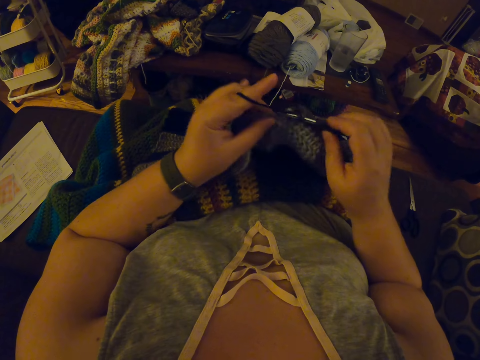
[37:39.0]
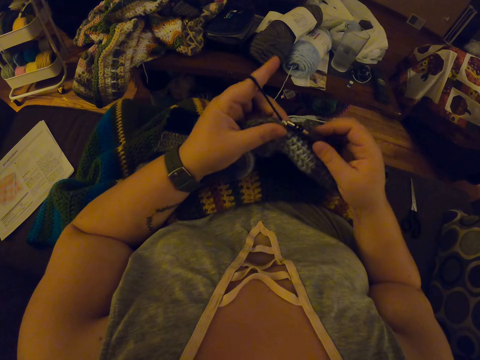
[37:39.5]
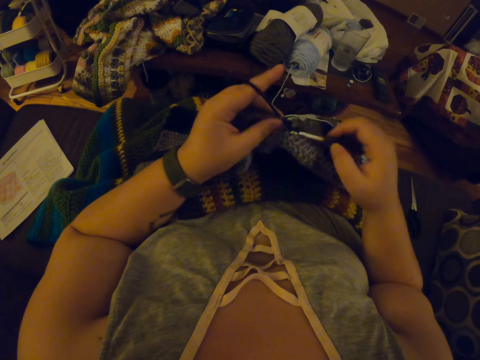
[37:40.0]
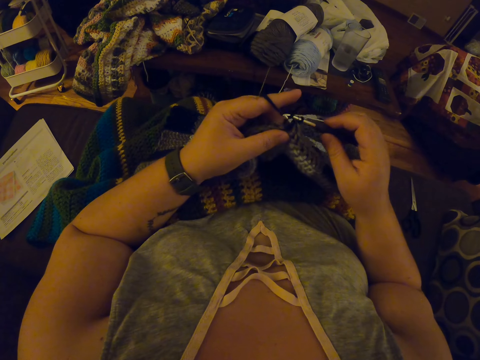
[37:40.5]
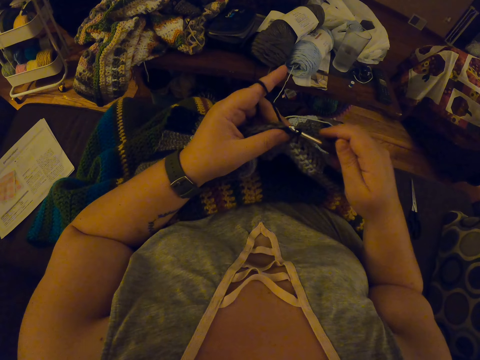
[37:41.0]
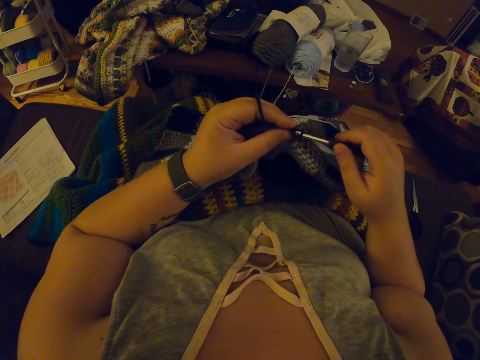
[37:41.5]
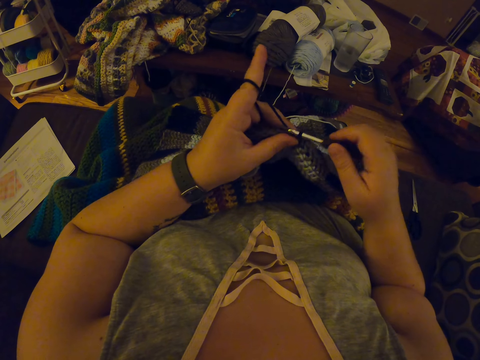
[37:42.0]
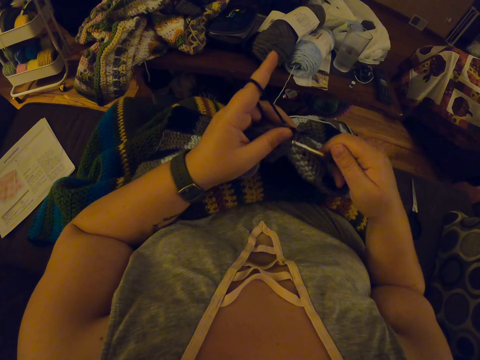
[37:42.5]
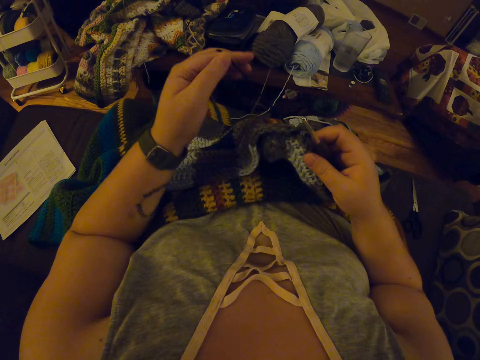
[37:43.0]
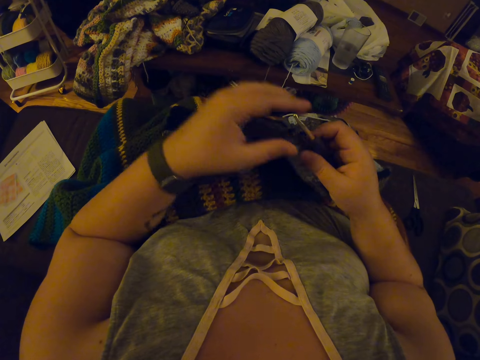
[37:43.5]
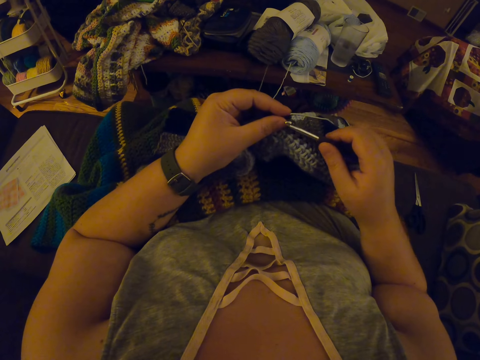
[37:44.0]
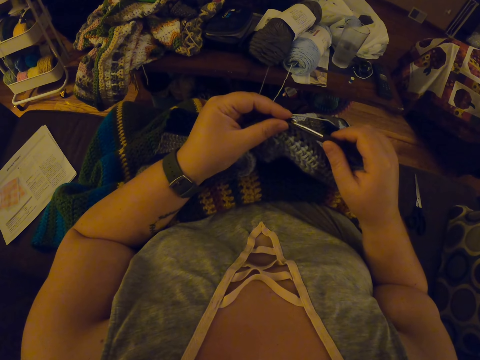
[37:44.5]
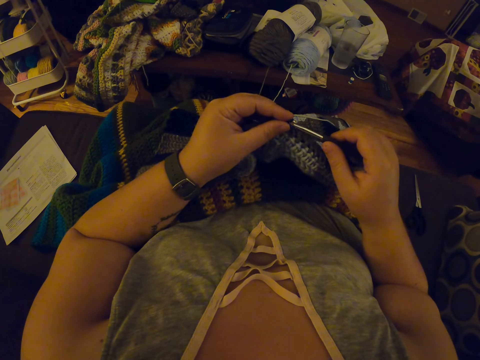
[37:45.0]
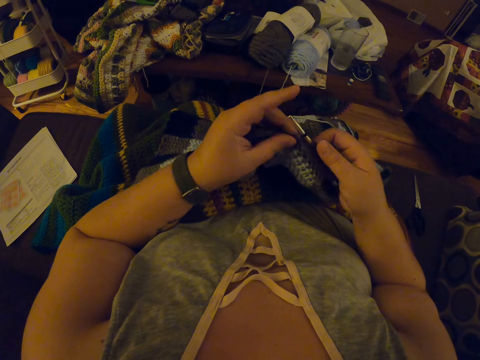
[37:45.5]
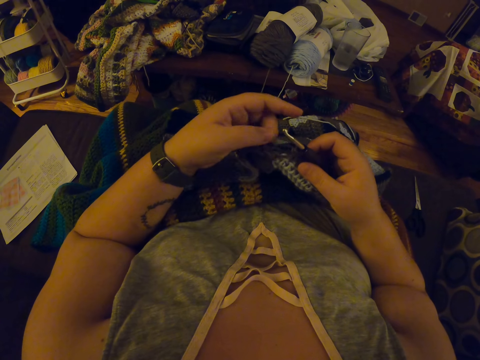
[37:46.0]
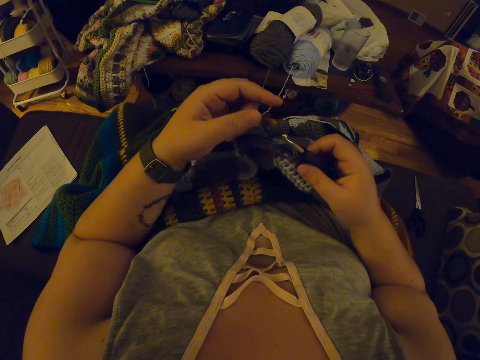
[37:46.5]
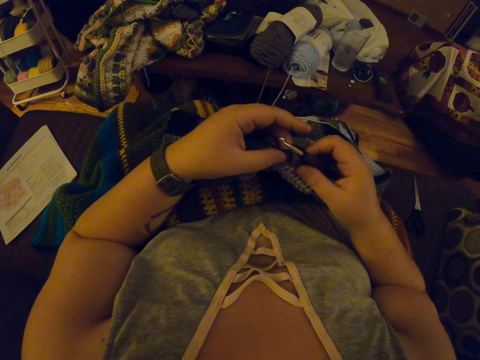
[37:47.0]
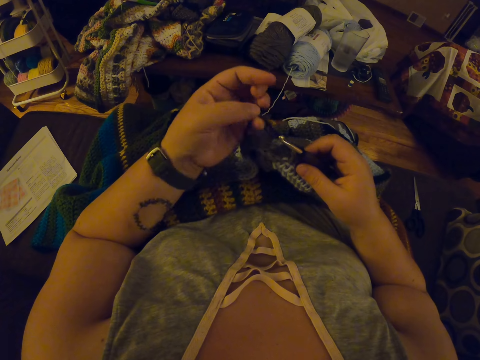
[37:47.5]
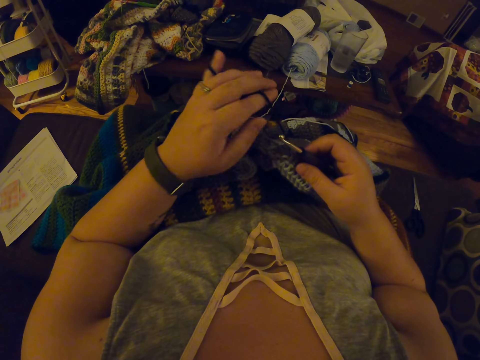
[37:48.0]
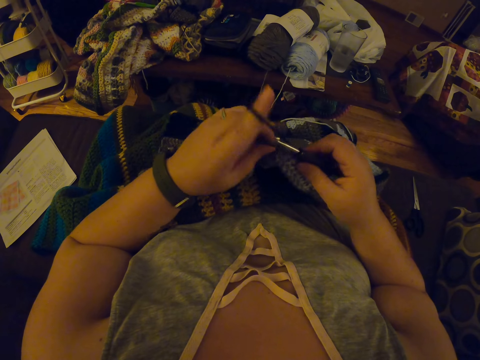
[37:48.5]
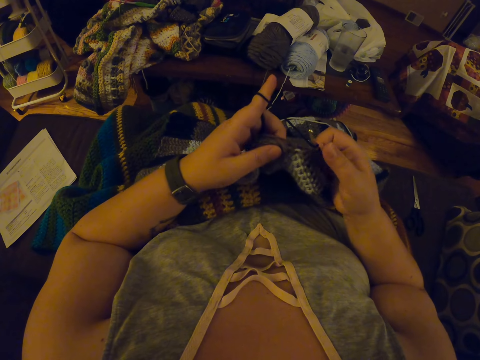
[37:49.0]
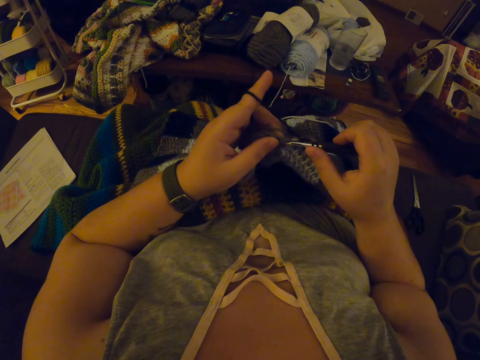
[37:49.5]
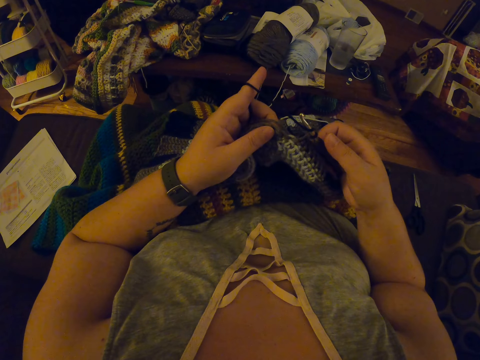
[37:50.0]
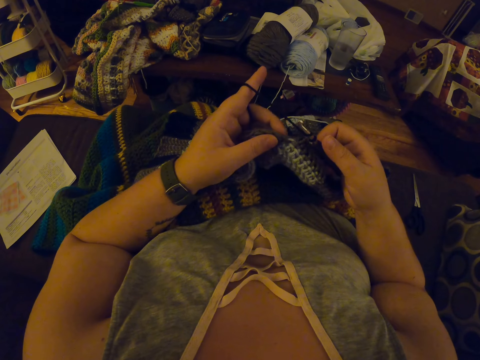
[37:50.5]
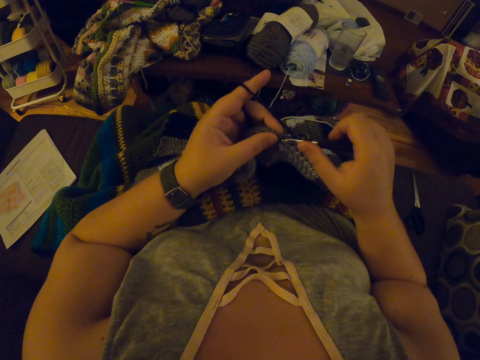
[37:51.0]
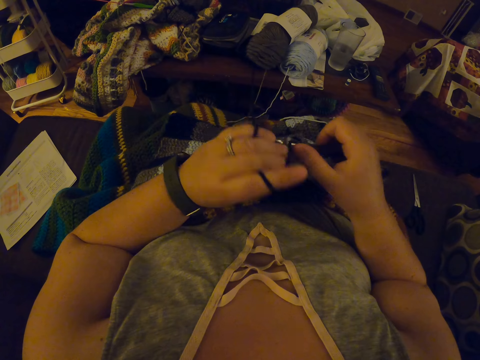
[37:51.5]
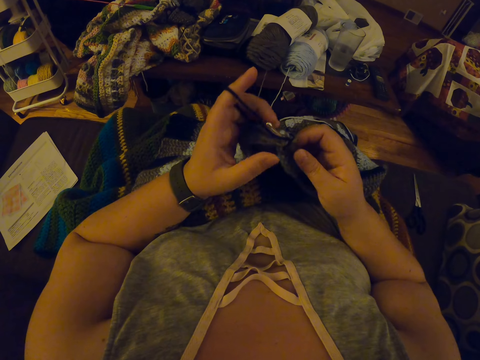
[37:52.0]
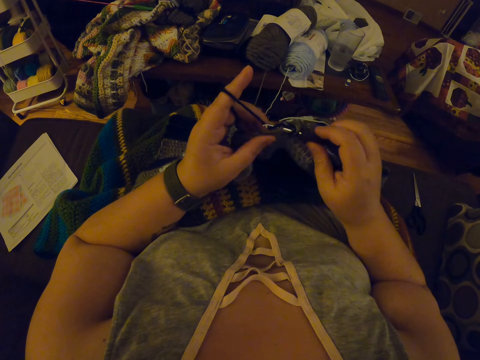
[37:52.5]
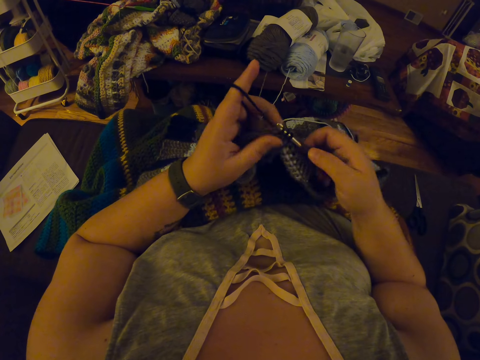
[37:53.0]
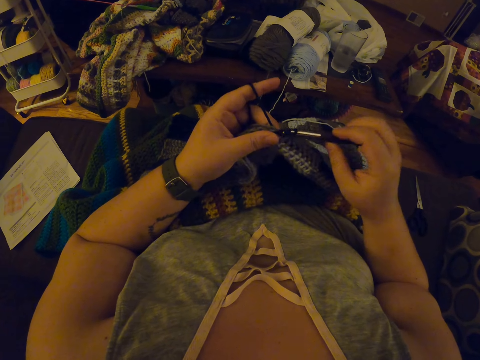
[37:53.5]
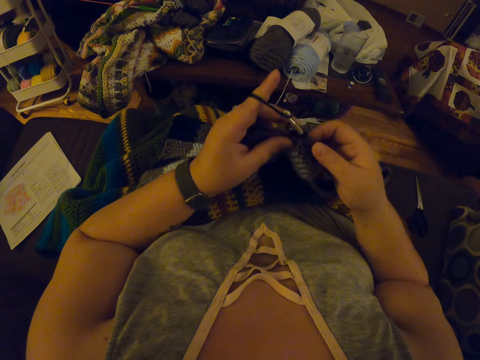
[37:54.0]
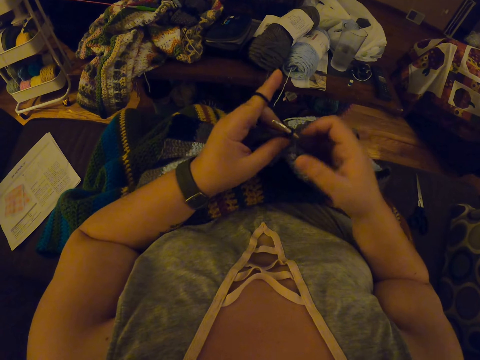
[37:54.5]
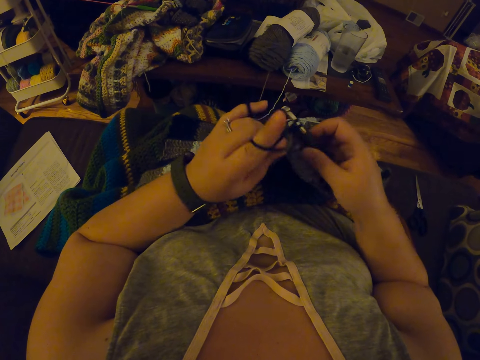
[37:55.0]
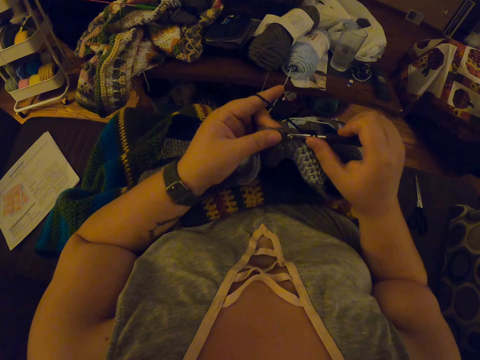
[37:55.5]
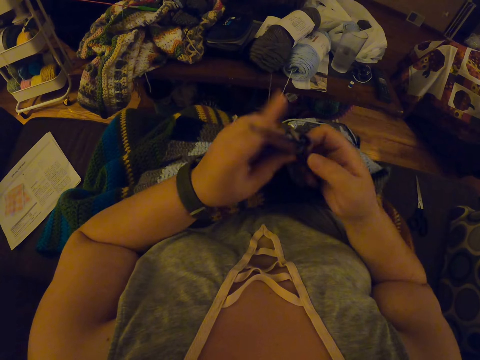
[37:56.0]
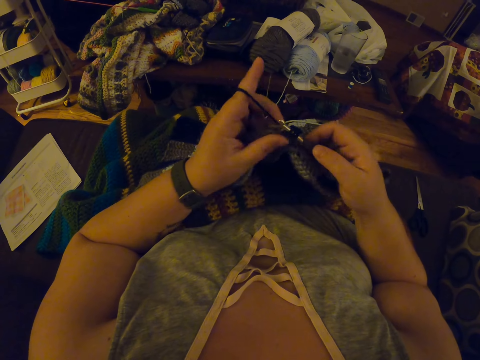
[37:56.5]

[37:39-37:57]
The camera wearer winds the thread on her finger. She interlocks the thread with the crochet hook.

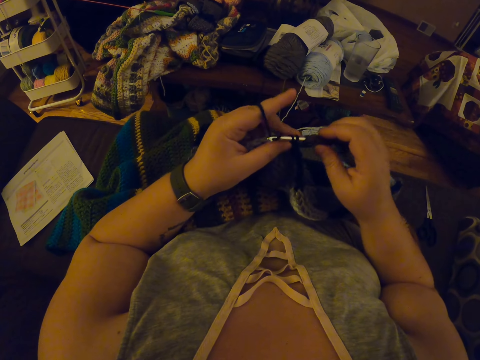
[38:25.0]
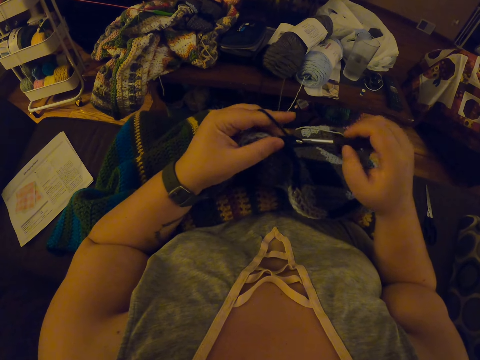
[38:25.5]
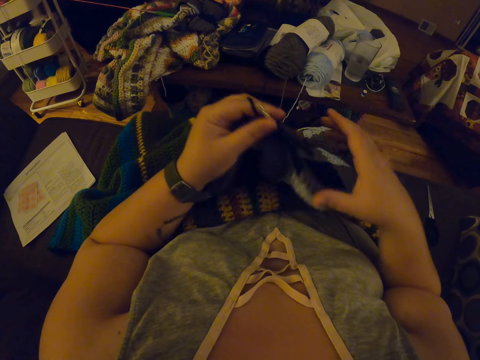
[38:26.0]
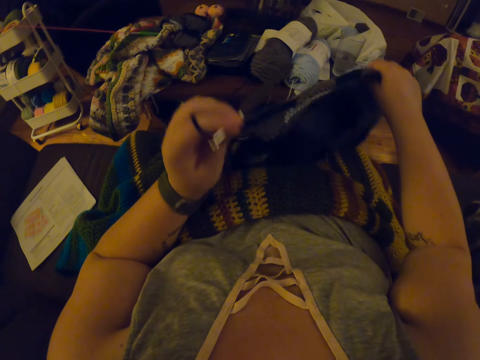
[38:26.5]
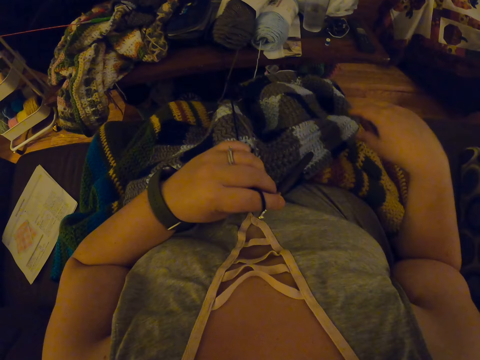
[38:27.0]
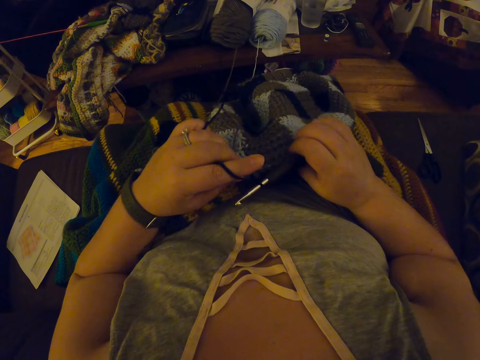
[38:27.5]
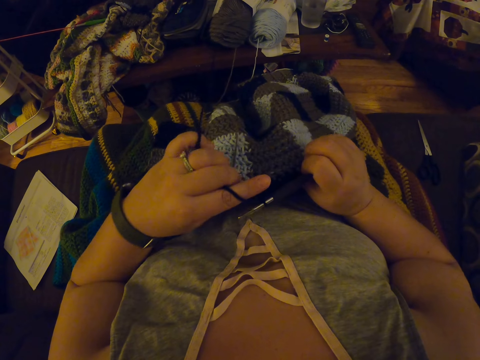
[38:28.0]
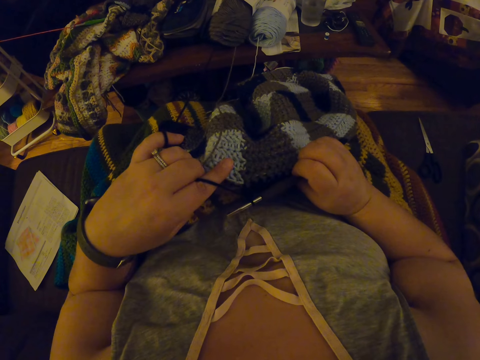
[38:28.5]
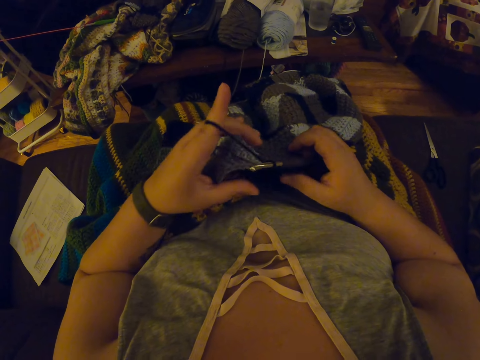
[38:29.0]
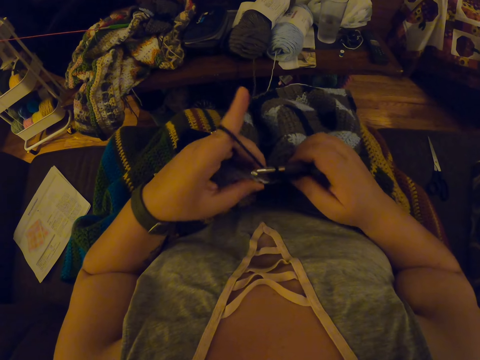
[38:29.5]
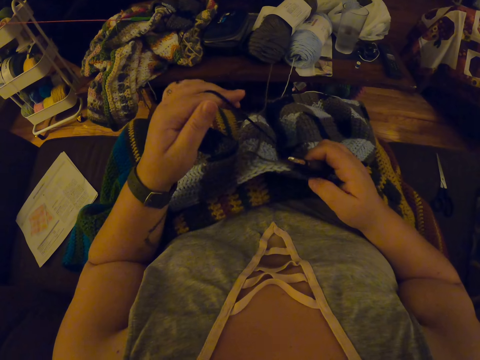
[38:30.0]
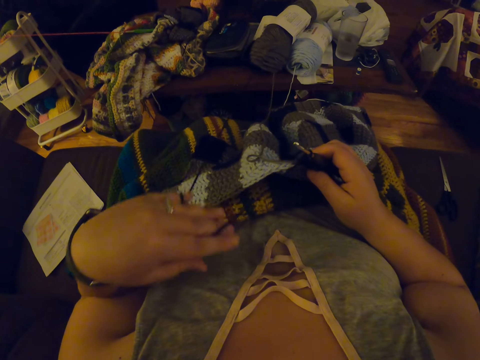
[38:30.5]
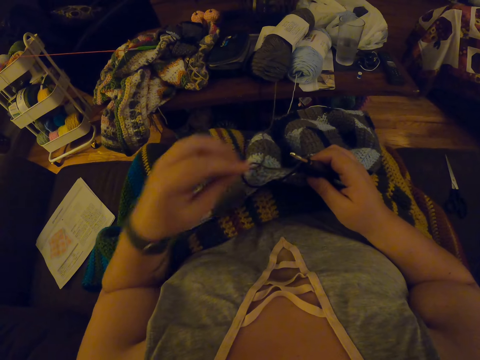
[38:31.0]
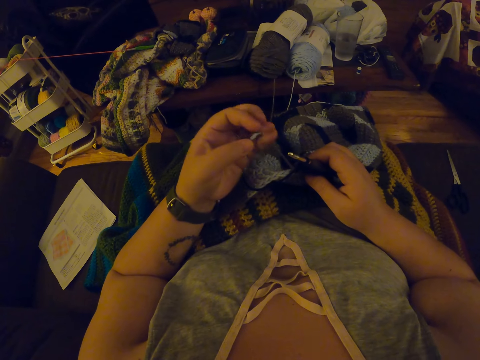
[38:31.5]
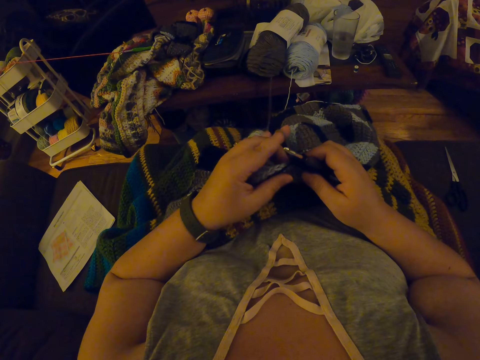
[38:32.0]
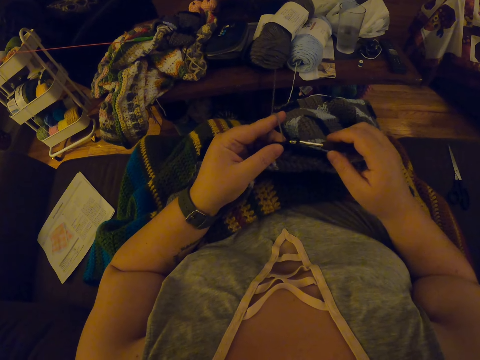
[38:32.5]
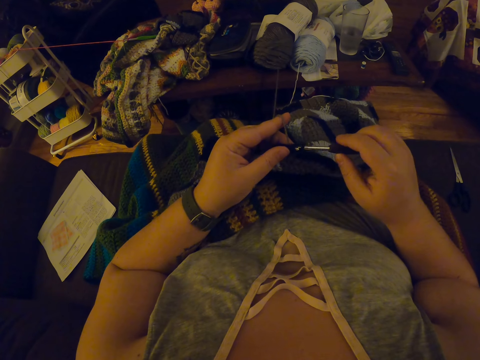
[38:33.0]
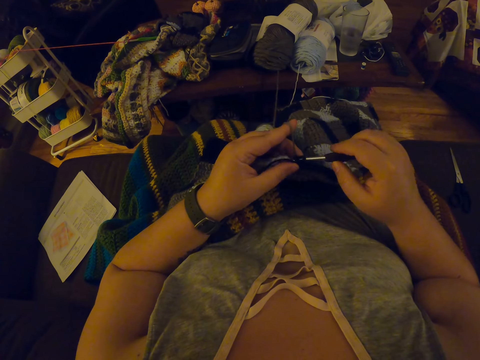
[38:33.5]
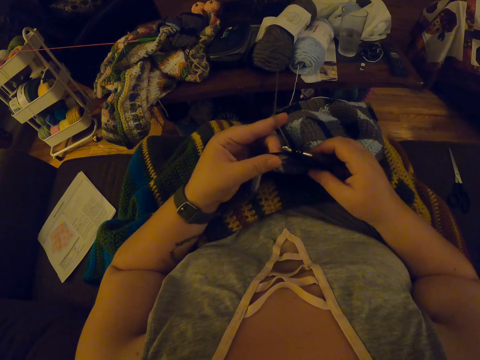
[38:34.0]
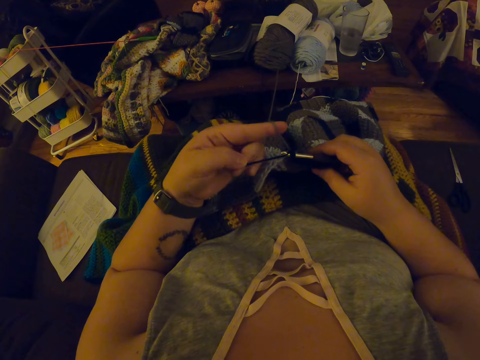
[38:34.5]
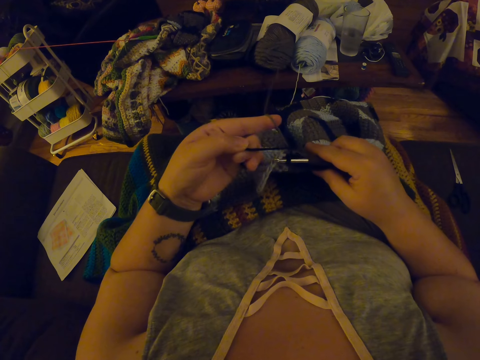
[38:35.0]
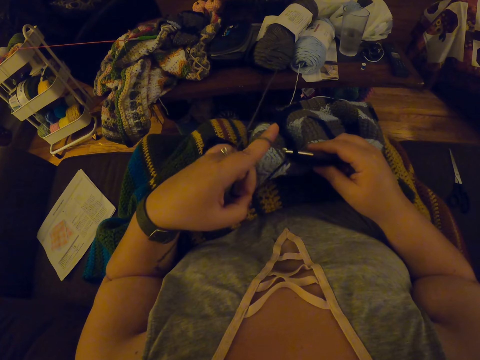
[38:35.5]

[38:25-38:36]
The camera wearer adjusts the crochet. She holds wide the garment with her hand and checks on the garment. She winds the thread on her finger. She continues crocheting with the yarn.
